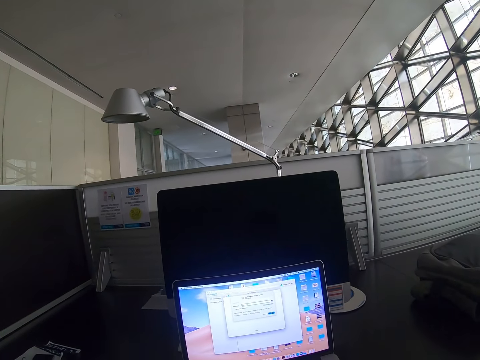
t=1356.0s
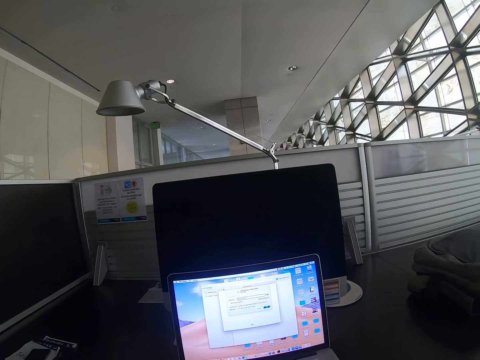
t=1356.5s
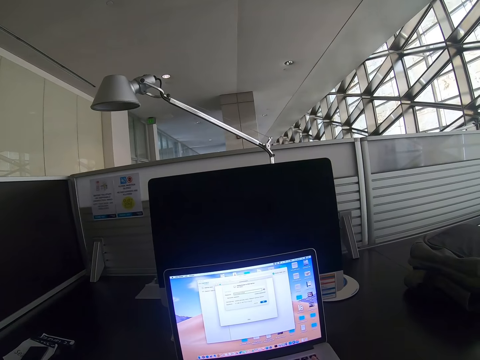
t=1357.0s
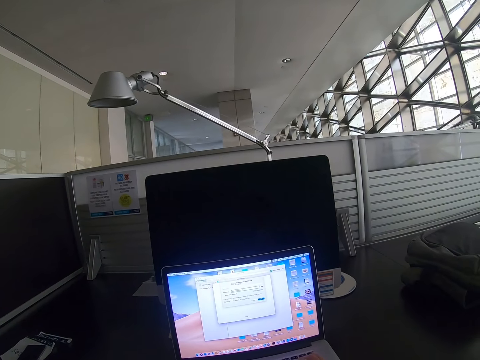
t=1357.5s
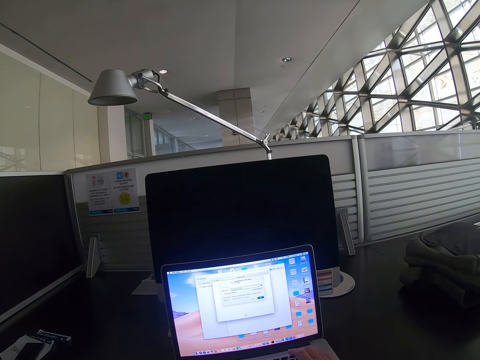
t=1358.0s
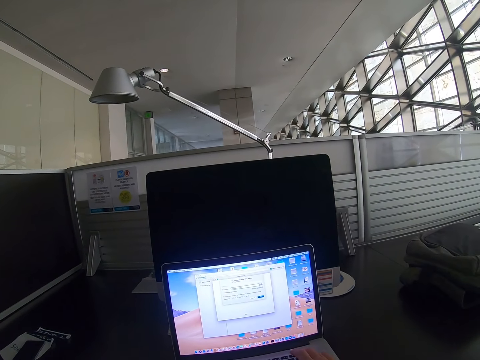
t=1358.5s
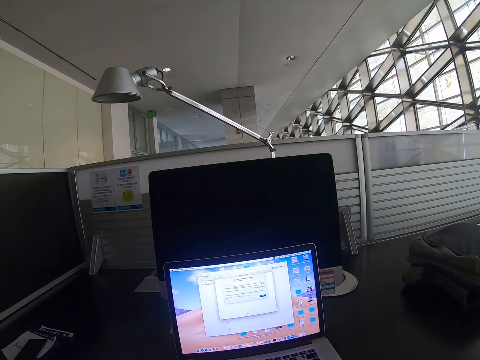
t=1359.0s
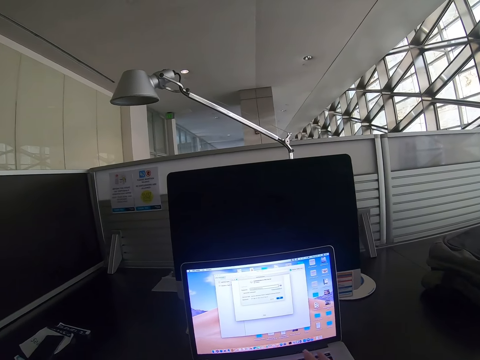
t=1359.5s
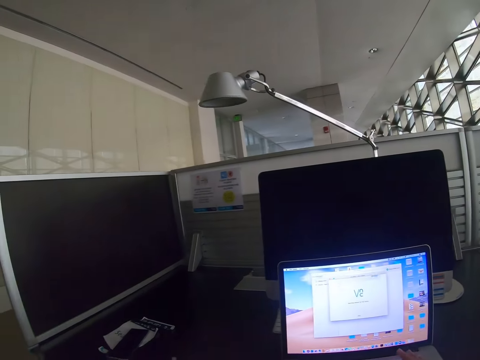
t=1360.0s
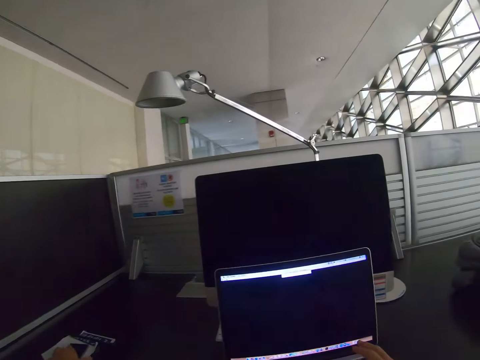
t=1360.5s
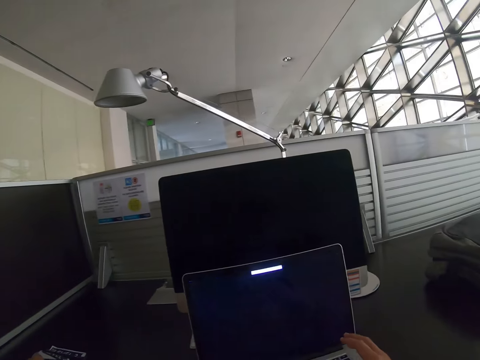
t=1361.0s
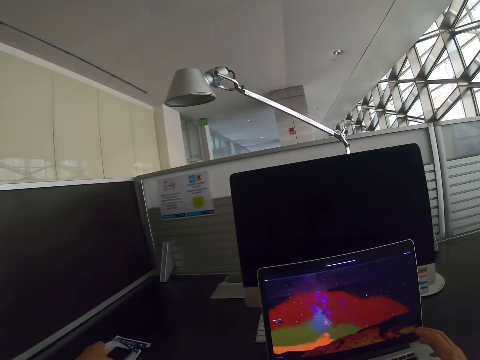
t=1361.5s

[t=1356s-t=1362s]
The camera wearer presses the keyboard of the laptop on the table with his hands.

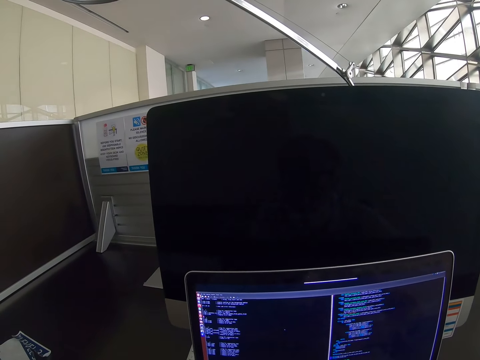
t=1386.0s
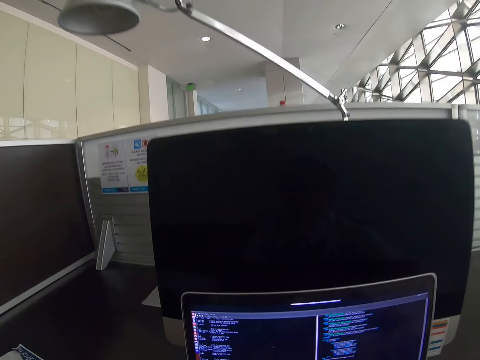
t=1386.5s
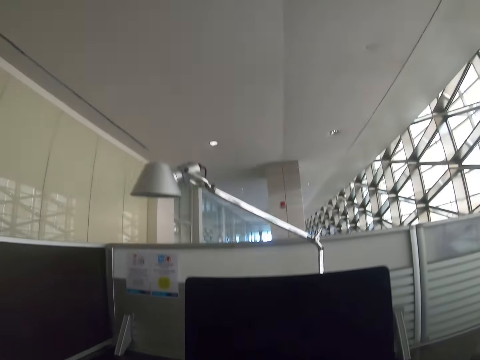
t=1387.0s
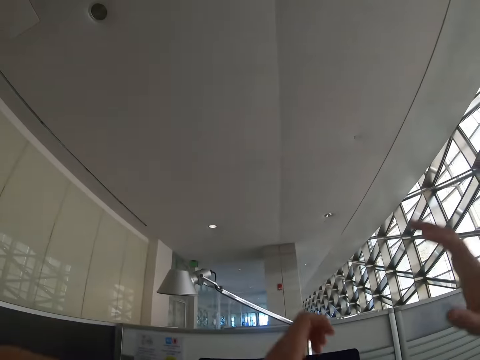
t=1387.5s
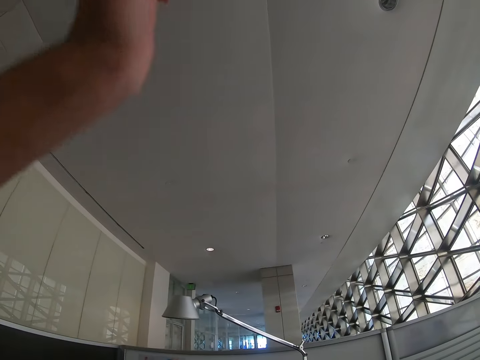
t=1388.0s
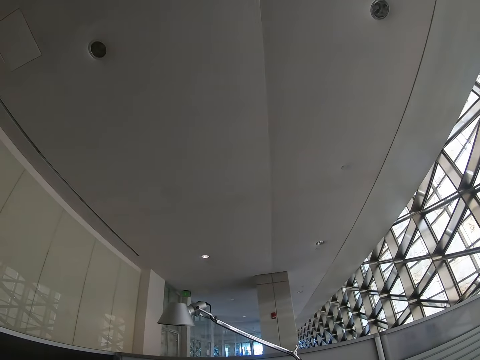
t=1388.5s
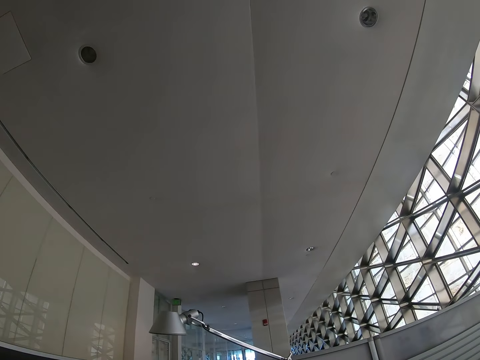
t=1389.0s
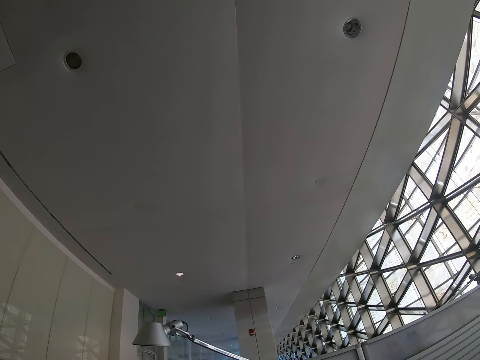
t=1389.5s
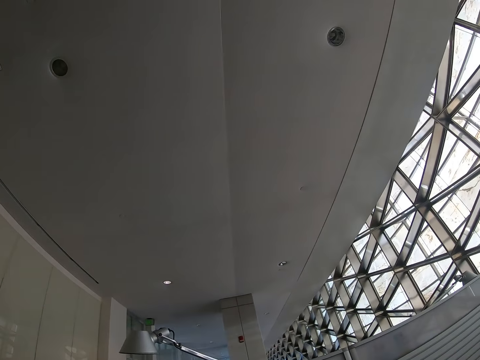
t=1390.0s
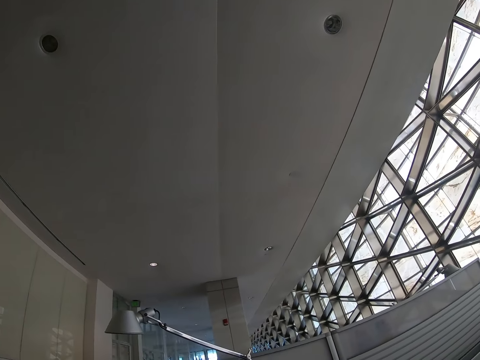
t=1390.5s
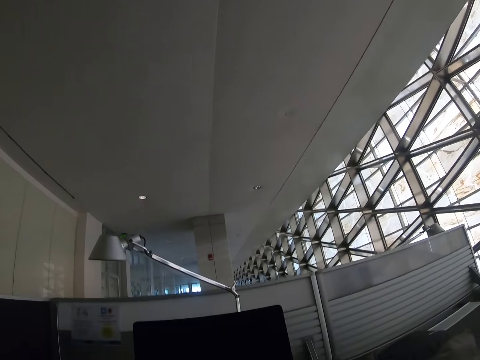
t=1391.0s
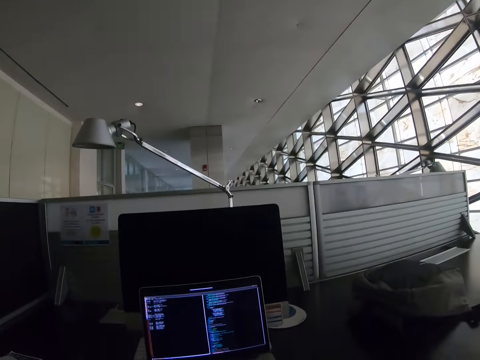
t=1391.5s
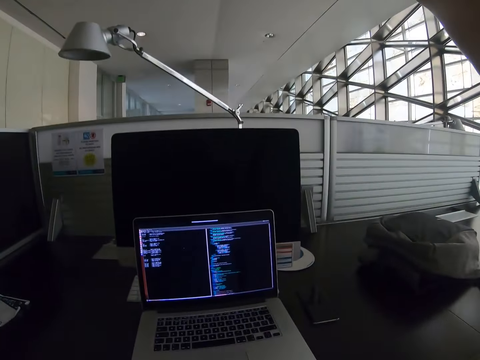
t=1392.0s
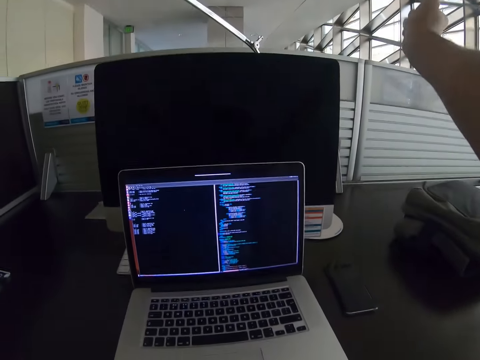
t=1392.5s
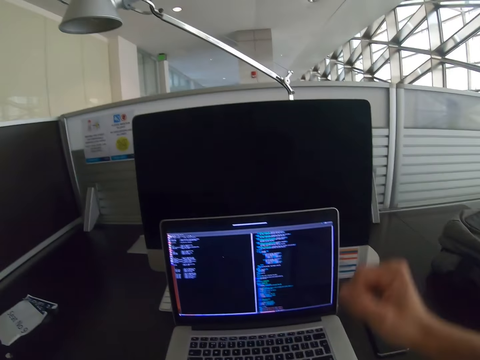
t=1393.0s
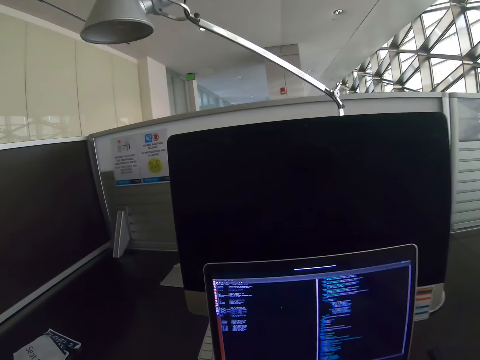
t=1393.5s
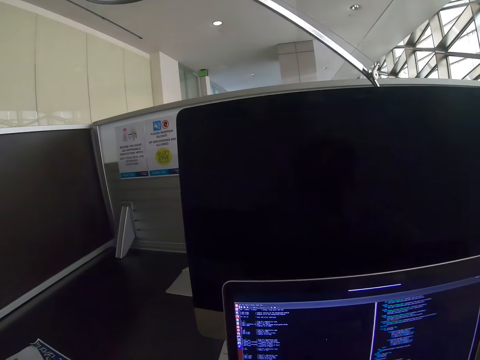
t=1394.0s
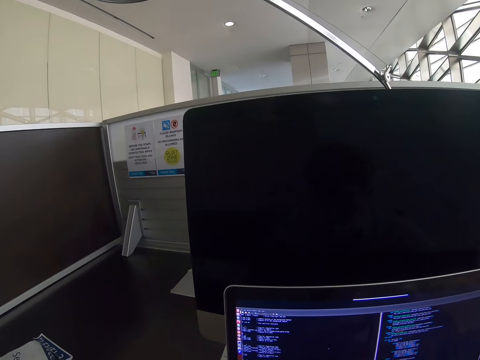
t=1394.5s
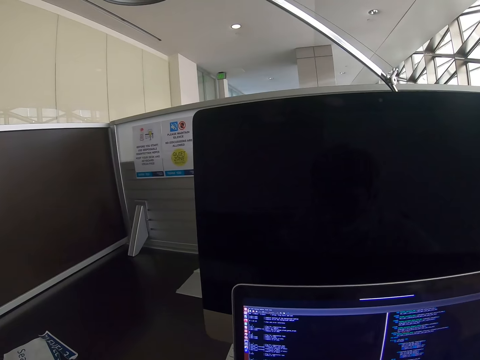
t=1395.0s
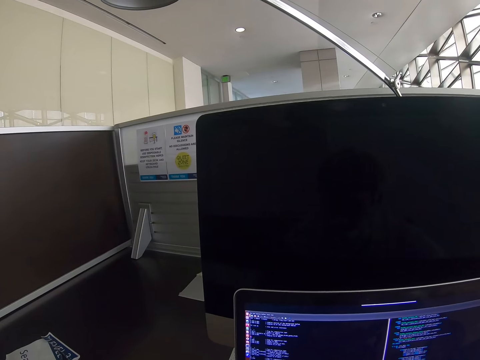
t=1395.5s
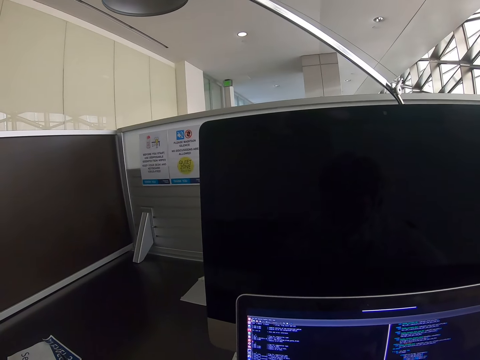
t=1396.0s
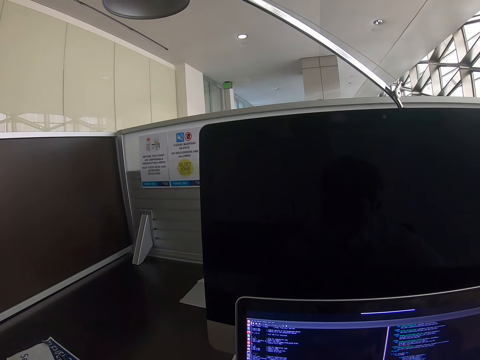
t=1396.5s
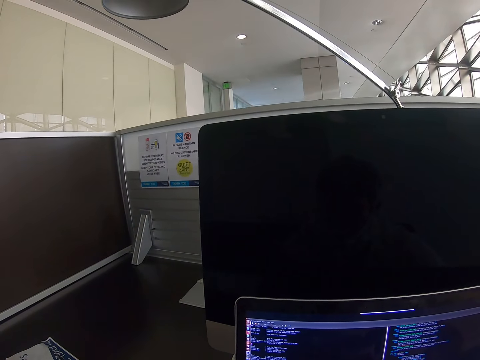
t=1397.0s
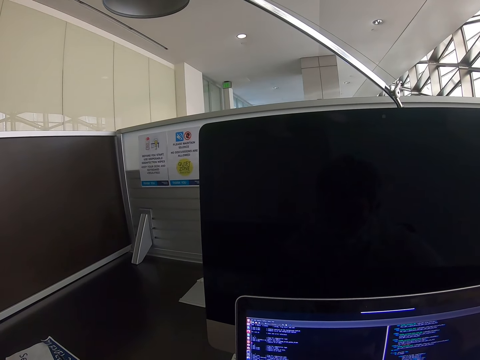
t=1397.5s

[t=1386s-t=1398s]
The camera wearer raises both hands. He stretches himself. He types on his laptop.

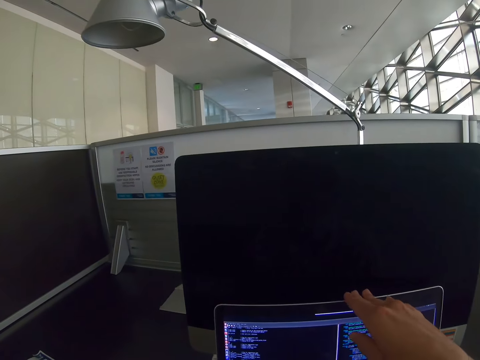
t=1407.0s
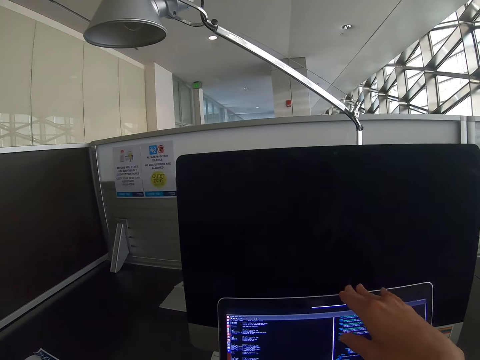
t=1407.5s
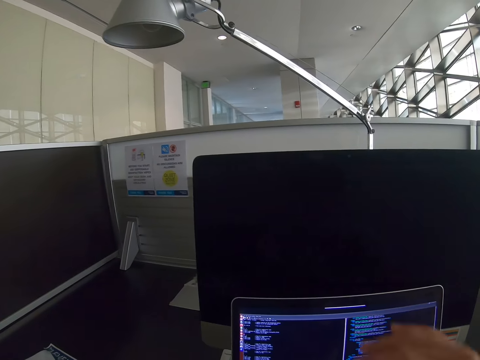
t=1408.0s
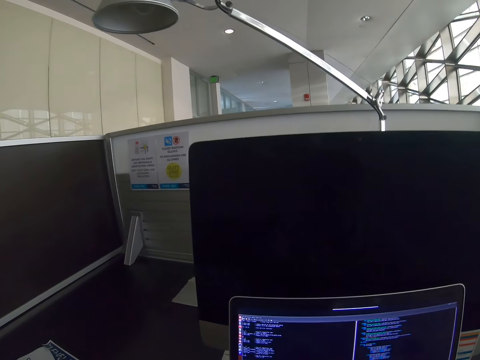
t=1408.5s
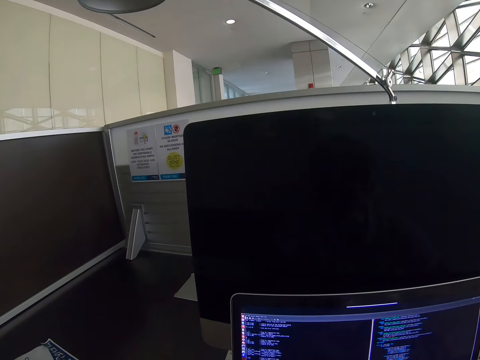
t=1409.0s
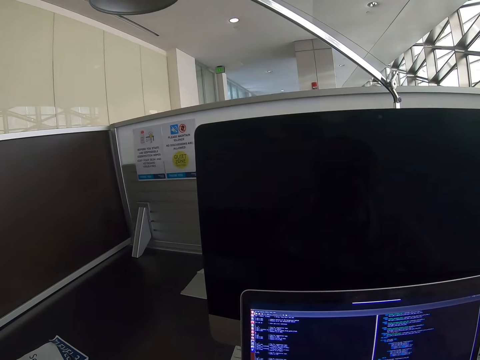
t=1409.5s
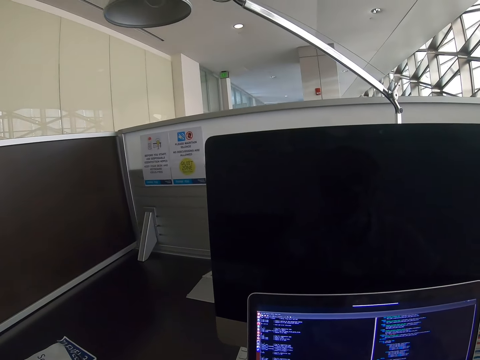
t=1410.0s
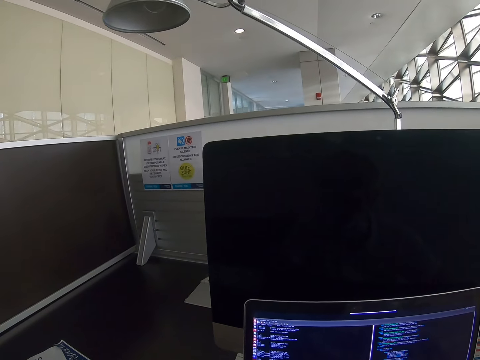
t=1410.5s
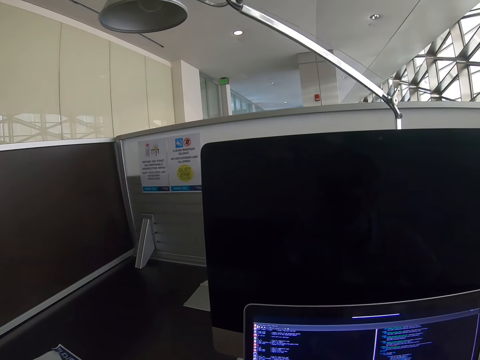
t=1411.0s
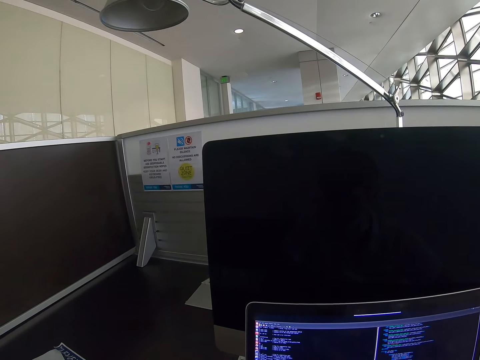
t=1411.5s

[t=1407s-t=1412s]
The camera wearer places his right hand on the laptop.

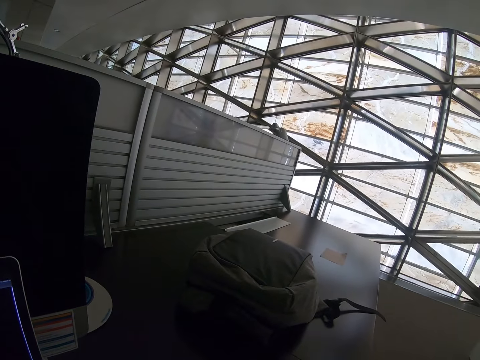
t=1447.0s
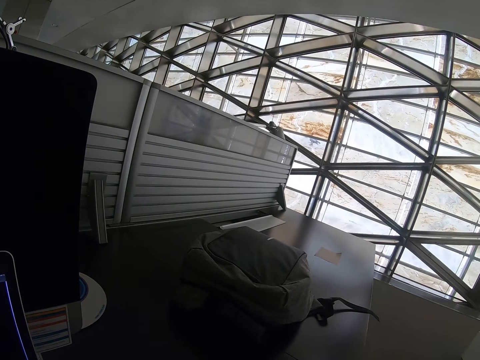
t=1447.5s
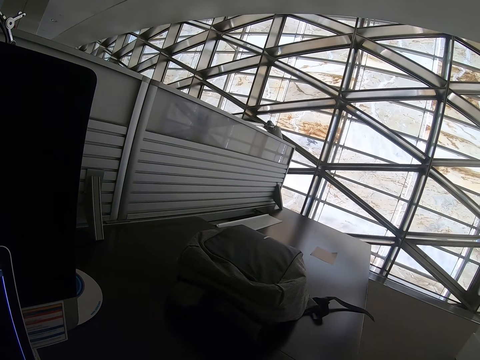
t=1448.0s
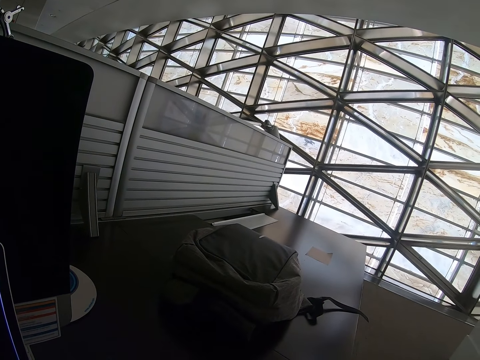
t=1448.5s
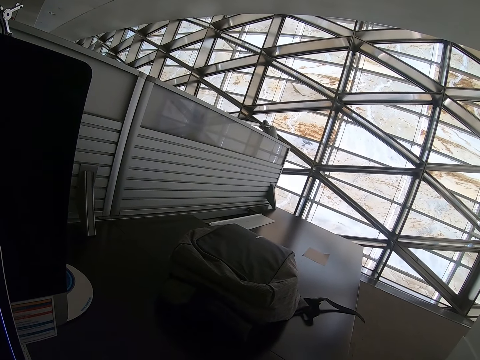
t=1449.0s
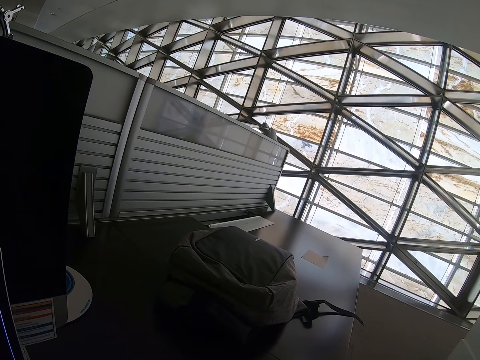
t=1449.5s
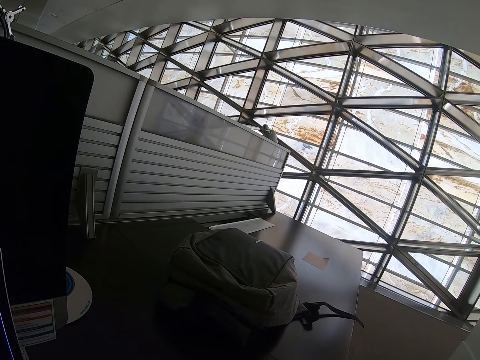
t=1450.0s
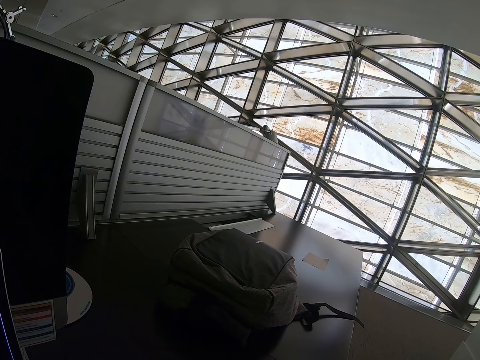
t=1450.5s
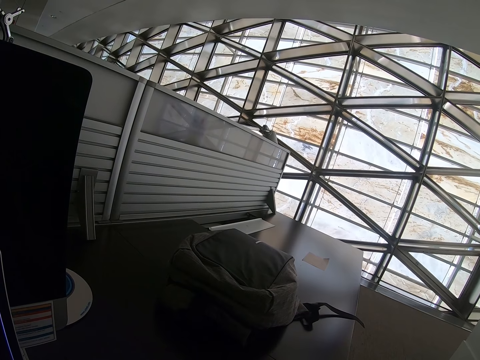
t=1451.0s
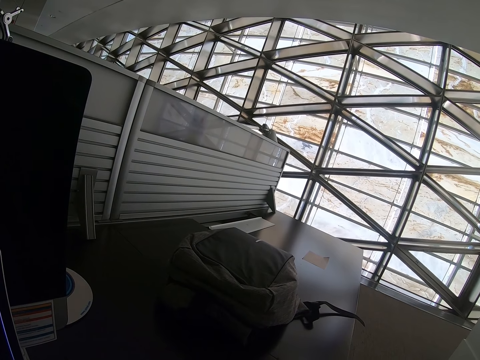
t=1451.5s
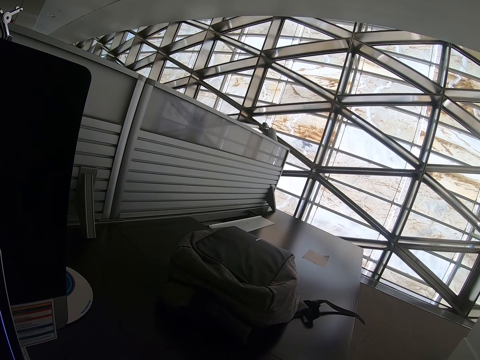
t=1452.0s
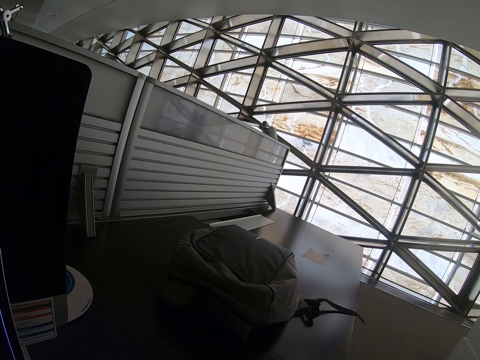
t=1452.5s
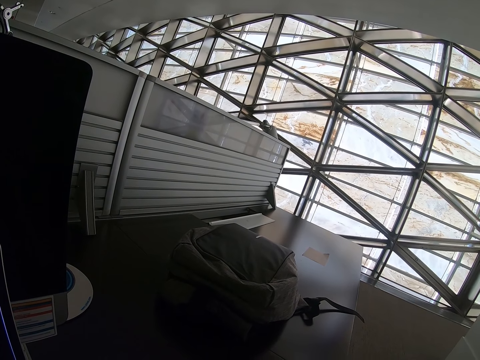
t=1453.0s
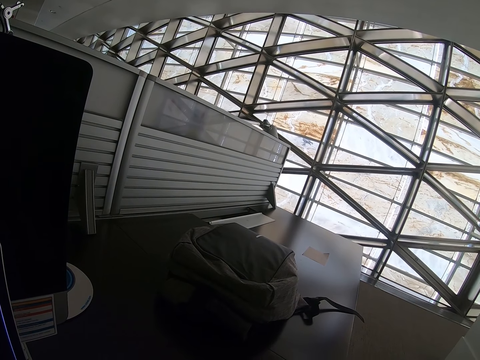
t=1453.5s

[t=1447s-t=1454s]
The camera wearer looks around.
